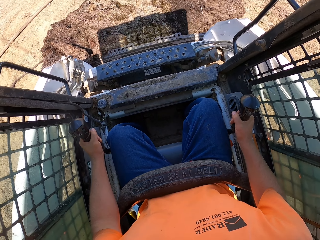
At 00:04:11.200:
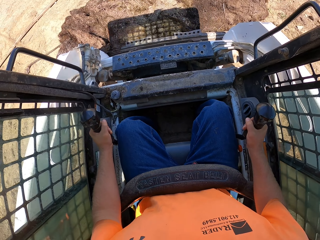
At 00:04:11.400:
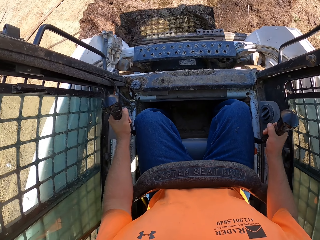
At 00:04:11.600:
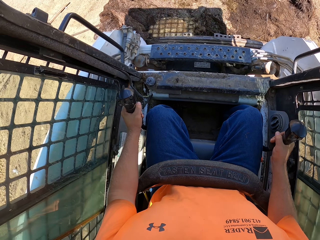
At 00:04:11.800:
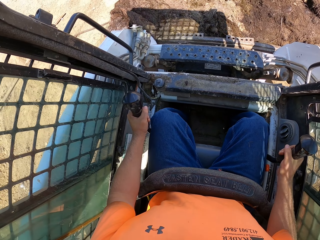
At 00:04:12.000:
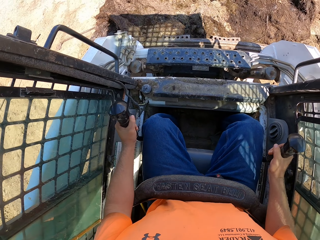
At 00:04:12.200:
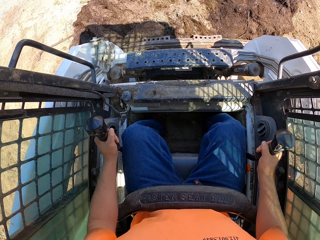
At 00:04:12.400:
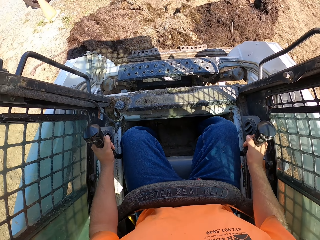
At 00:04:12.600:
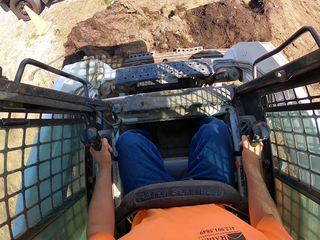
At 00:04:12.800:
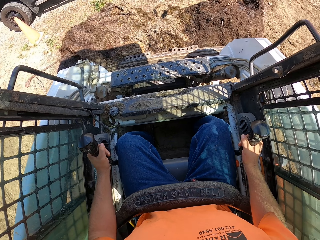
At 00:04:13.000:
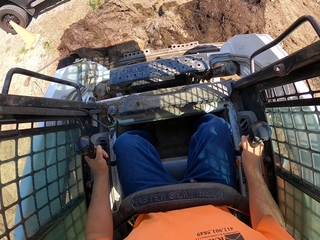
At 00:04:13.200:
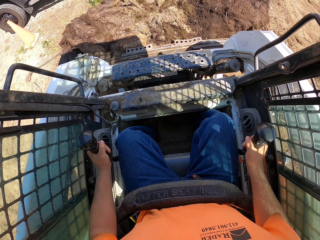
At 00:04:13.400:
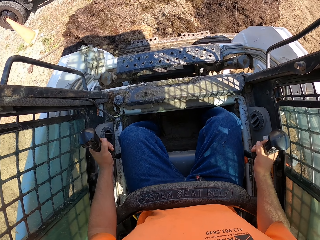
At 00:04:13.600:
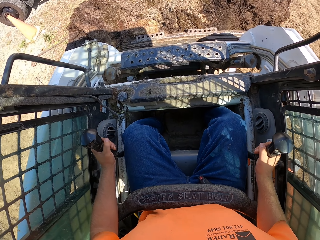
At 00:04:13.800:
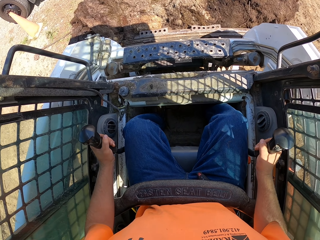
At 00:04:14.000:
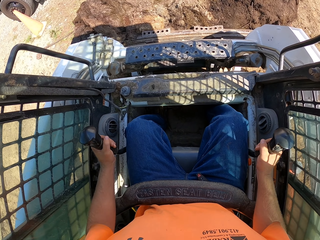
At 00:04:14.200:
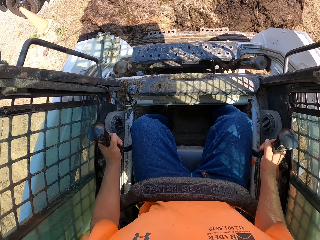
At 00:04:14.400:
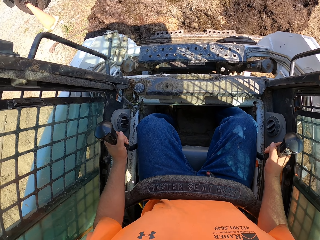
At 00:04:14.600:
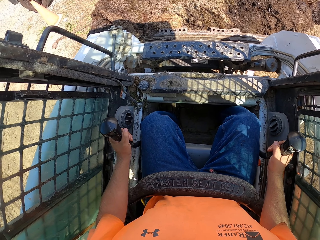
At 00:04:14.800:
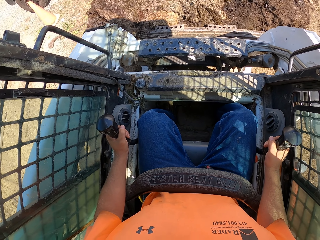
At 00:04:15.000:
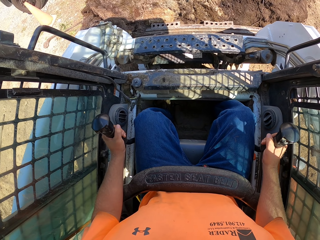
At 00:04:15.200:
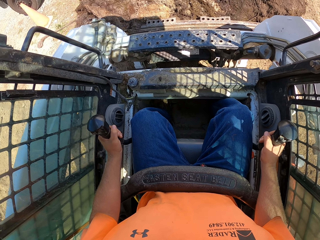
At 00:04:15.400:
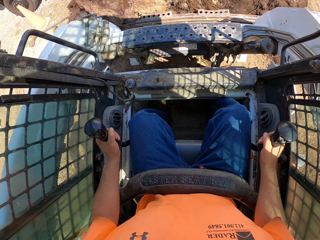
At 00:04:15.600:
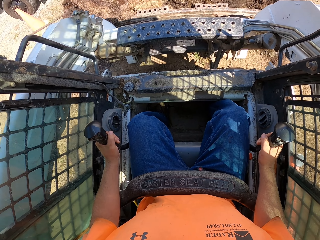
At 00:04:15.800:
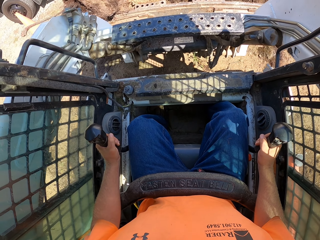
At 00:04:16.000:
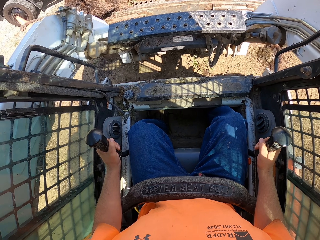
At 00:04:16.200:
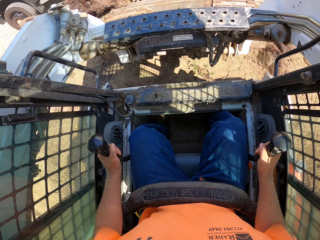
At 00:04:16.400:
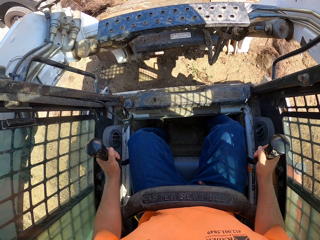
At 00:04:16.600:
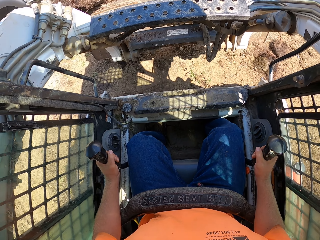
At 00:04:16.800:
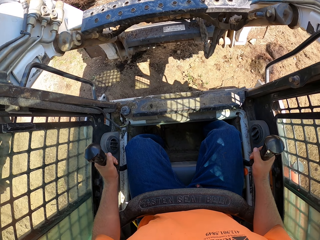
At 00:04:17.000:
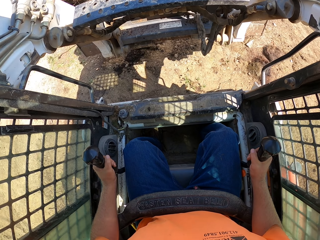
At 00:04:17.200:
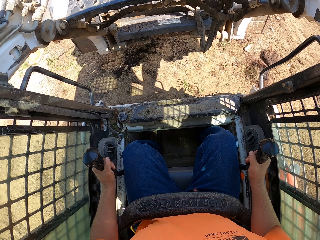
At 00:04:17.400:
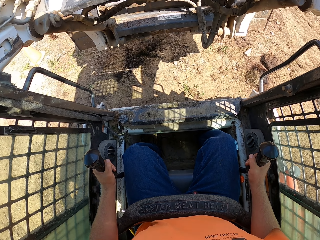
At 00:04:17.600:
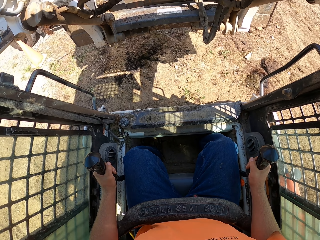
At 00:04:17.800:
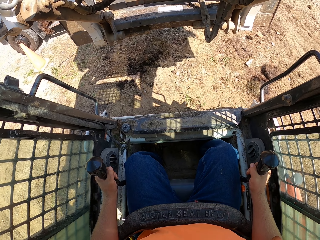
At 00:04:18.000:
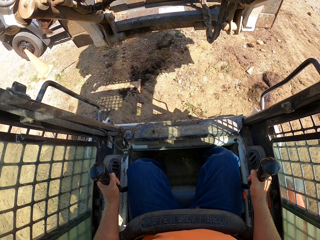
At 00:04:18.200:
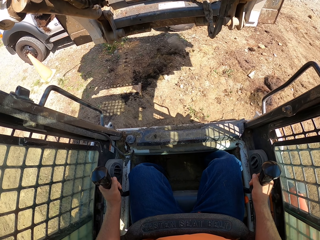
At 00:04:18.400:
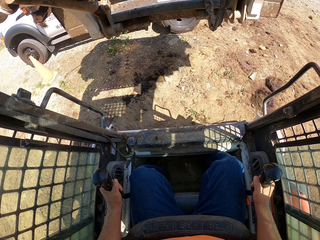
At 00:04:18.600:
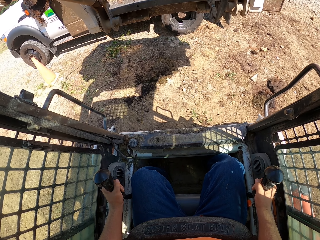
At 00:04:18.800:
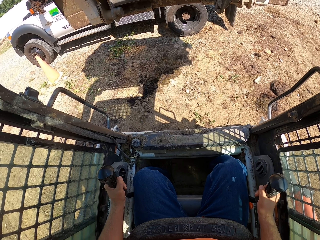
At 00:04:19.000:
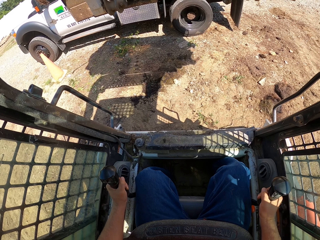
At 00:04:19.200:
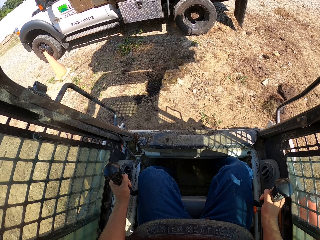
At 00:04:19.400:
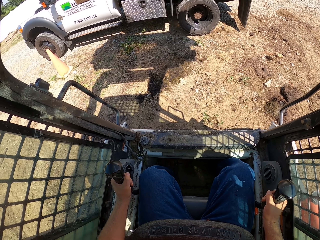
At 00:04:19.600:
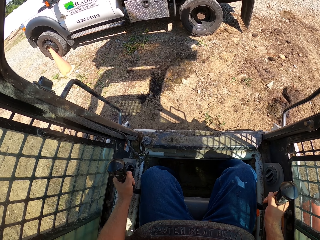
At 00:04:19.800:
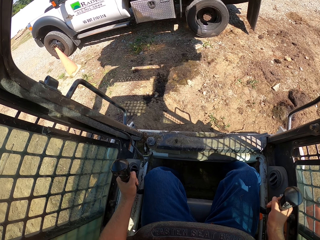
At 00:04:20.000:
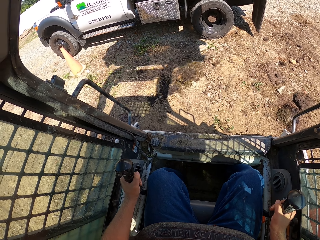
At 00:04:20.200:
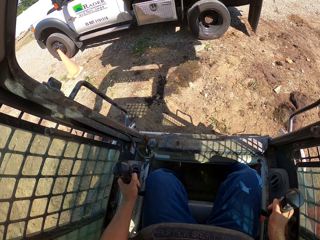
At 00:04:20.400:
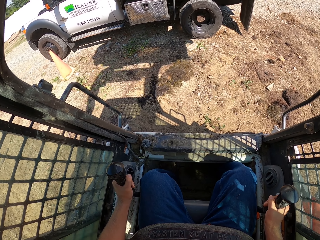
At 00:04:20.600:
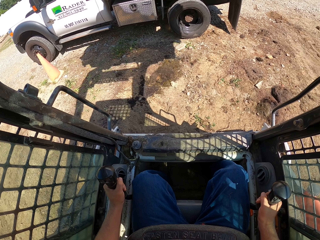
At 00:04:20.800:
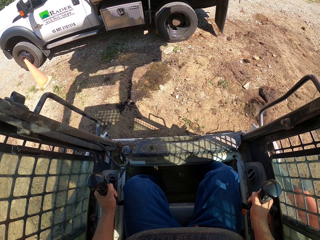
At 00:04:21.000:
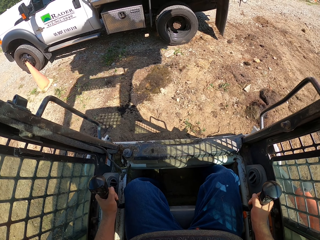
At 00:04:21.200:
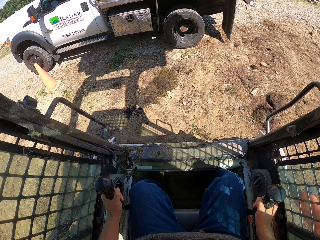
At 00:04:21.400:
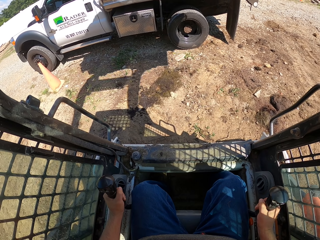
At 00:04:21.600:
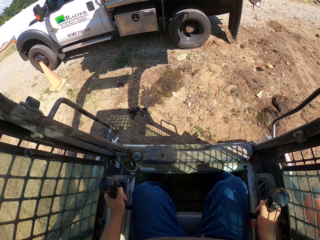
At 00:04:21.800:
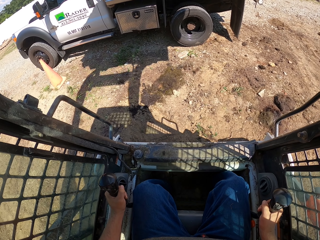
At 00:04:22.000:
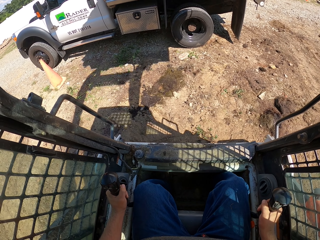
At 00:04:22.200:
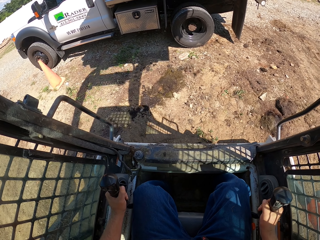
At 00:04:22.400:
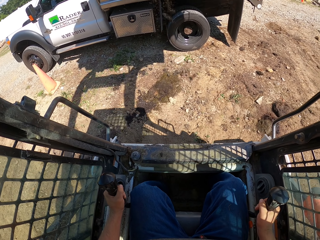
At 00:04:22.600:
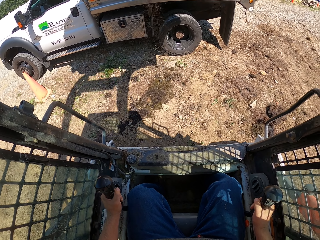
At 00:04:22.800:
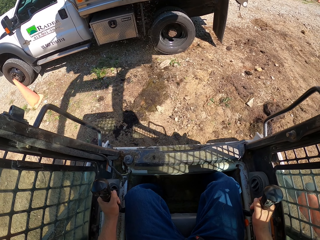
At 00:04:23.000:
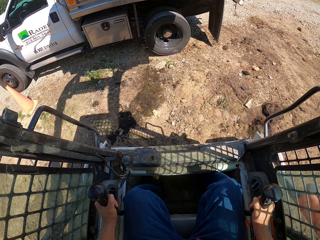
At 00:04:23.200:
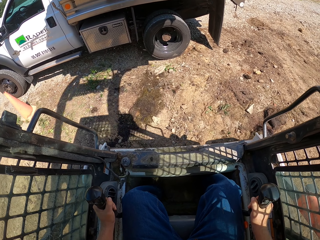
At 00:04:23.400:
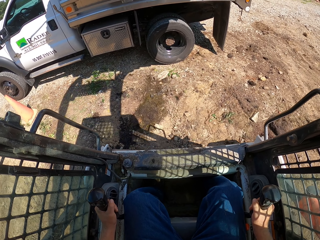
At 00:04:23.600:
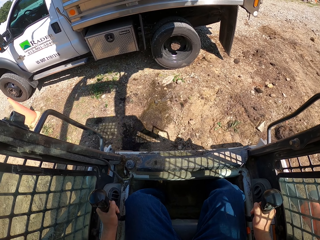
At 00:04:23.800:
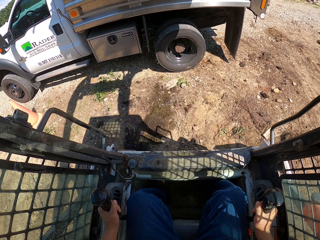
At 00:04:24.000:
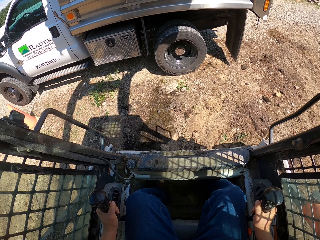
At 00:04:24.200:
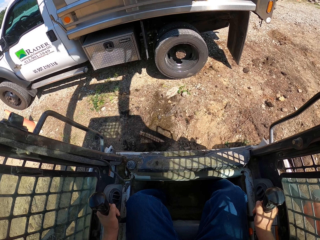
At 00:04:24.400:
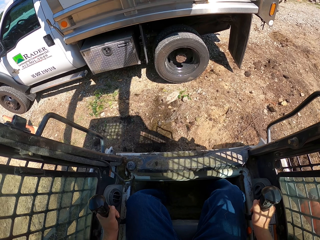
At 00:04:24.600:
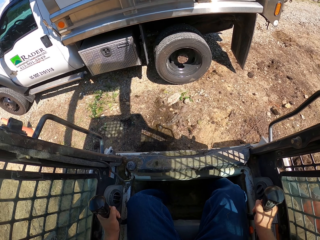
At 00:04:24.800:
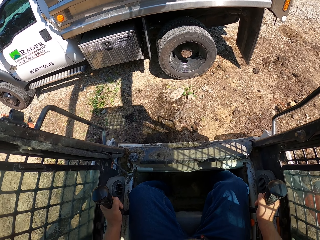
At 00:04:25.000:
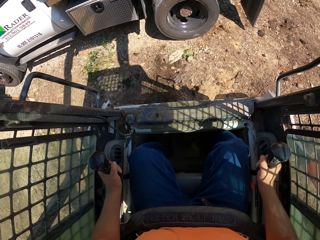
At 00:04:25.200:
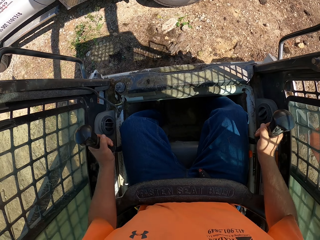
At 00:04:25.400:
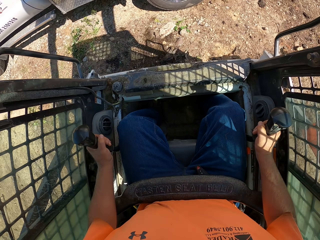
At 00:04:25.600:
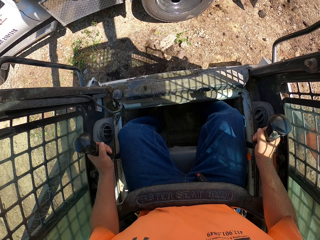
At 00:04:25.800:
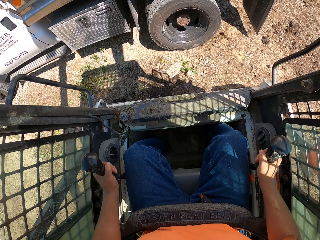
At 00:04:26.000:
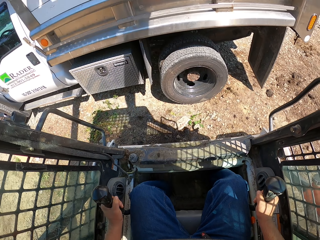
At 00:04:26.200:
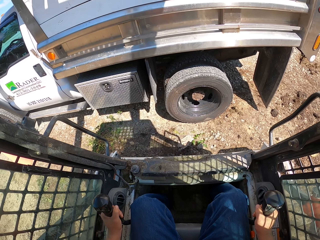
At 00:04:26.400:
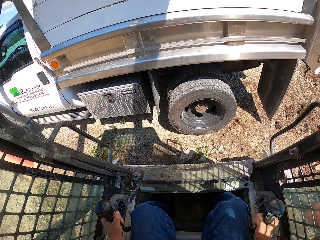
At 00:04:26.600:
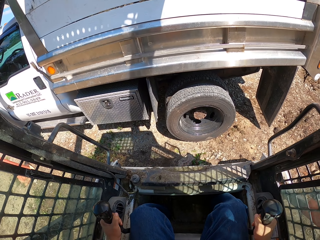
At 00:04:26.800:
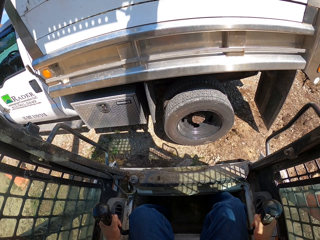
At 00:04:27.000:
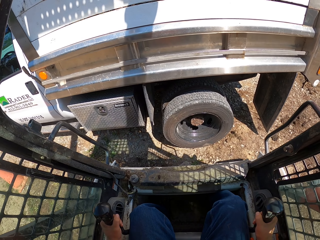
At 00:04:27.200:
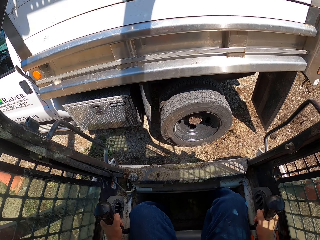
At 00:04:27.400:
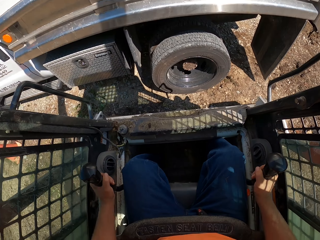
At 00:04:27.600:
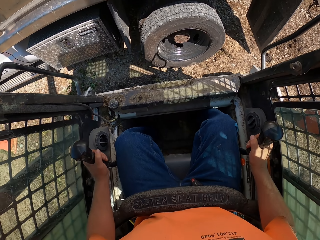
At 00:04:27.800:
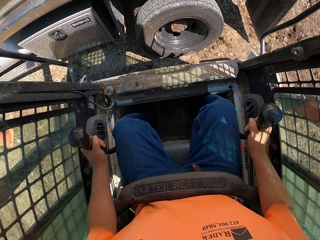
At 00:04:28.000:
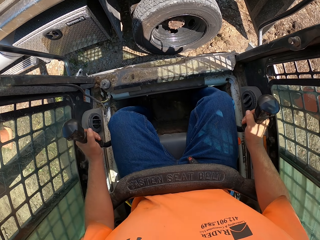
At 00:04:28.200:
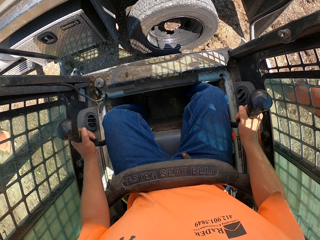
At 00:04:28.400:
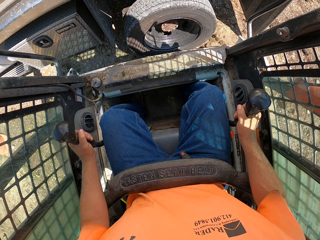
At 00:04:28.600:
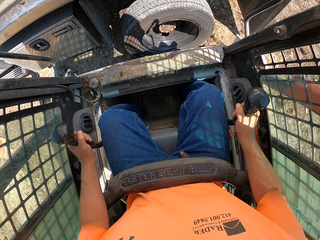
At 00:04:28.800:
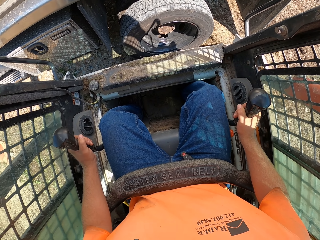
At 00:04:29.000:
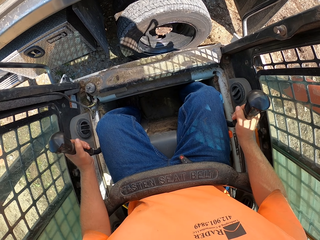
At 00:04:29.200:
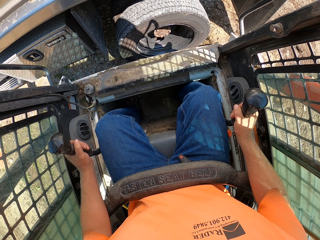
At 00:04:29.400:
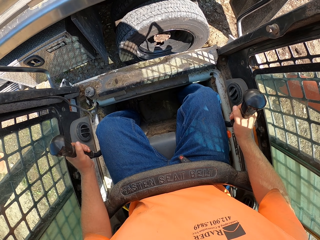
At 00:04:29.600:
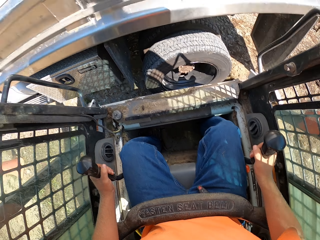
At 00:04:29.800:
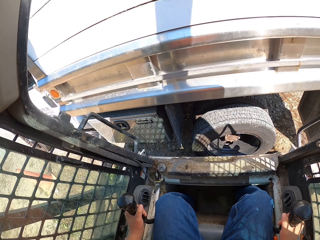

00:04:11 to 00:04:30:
The camera wearer lifts the soil. They pour the soil in the car. They move the excavator.

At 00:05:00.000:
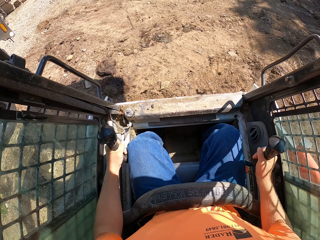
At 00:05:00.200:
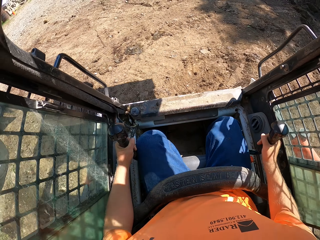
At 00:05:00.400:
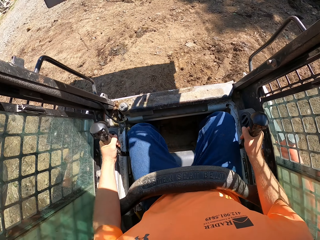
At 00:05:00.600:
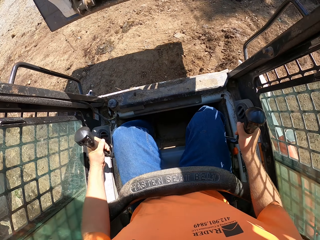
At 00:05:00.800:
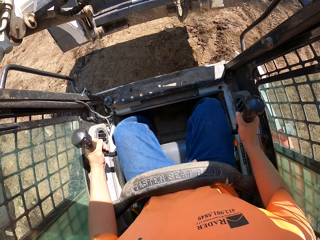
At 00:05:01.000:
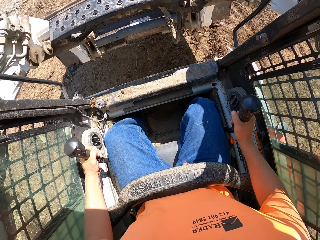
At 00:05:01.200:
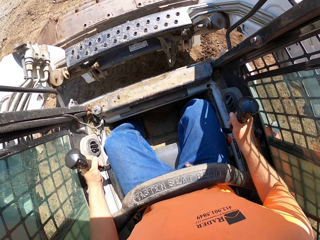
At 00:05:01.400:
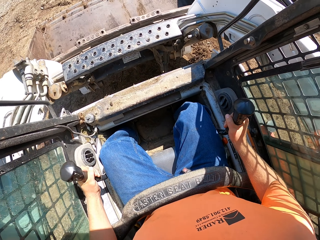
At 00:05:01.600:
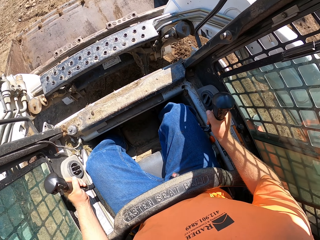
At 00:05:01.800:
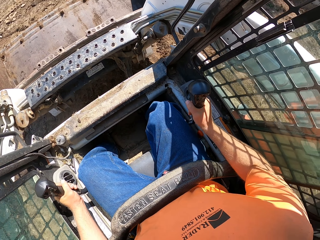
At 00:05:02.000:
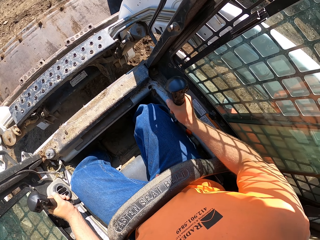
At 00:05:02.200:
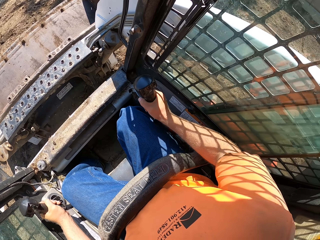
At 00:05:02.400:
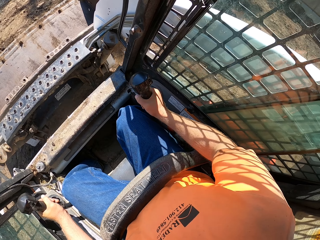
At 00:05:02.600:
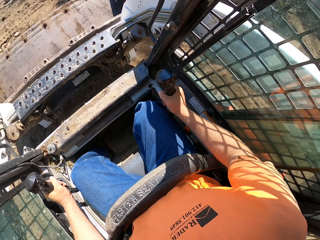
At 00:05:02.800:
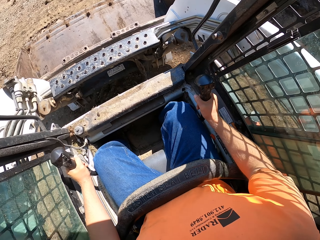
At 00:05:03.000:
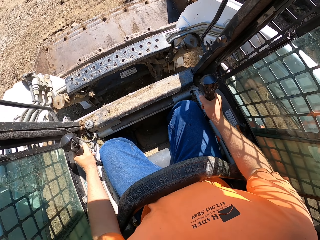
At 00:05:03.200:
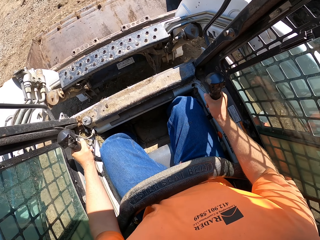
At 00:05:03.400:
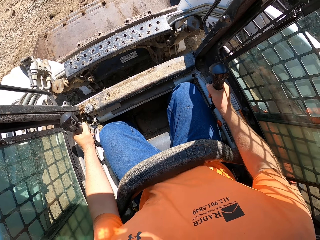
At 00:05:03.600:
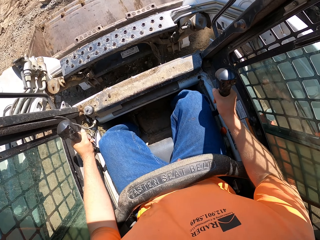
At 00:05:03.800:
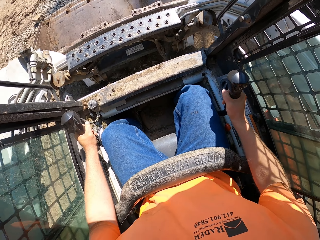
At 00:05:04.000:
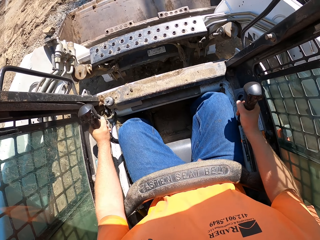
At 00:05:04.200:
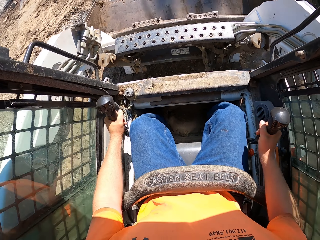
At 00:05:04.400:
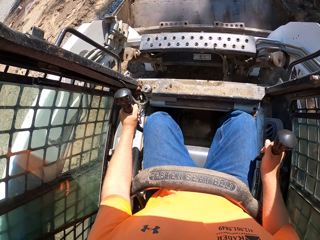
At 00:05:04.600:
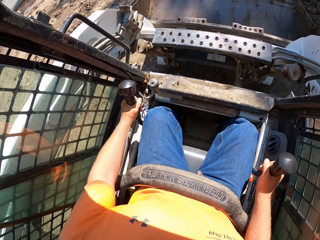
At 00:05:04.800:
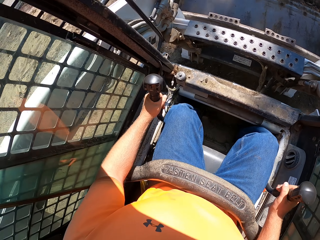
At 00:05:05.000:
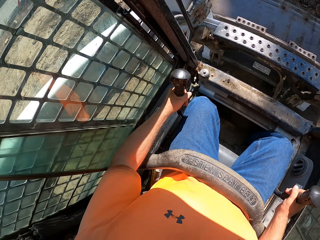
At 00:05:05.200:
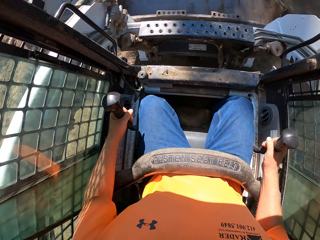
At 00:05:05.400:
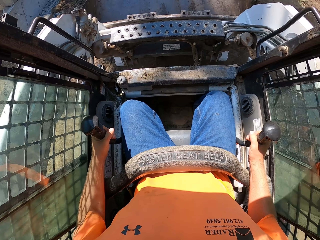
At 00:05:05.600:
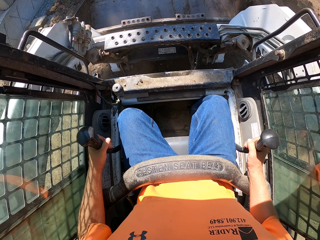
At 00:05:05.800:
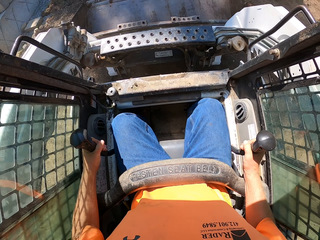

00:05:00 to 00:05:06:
The camera wearer lowers the bucket. They operate a mini loader. They operate the mini loader again.
